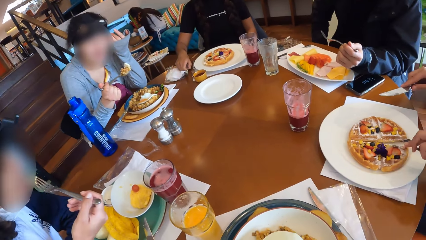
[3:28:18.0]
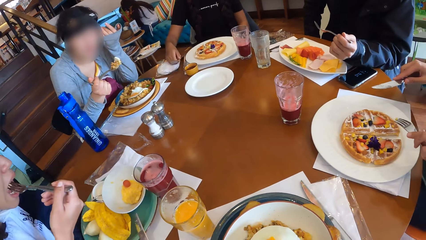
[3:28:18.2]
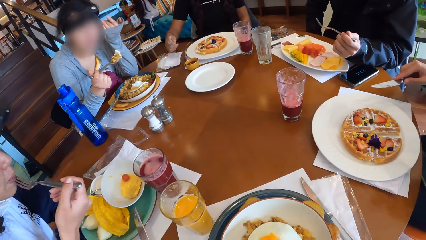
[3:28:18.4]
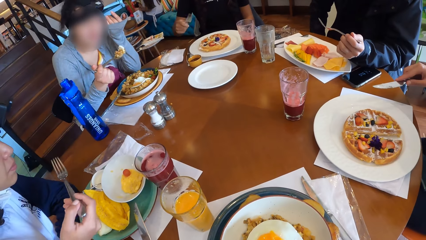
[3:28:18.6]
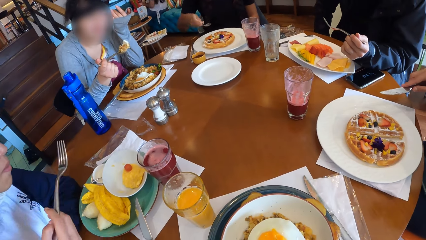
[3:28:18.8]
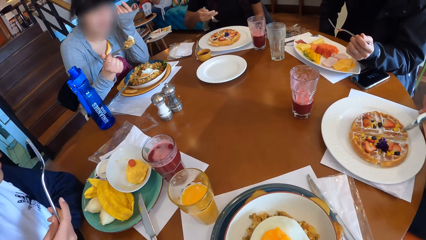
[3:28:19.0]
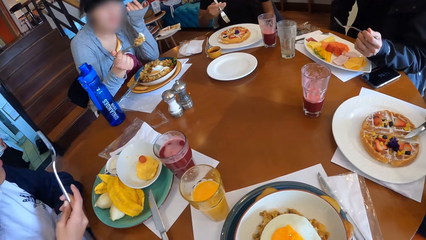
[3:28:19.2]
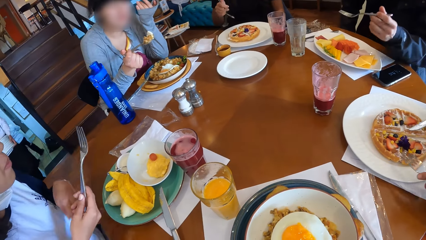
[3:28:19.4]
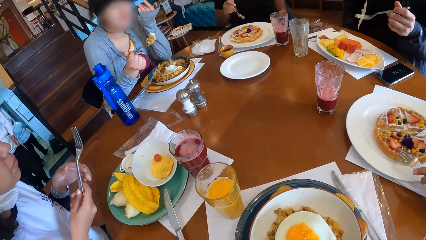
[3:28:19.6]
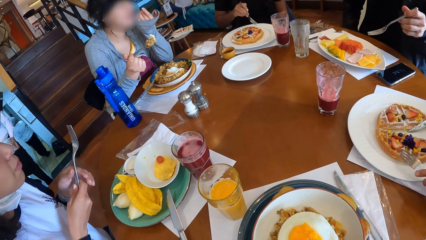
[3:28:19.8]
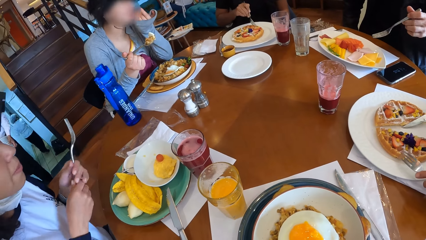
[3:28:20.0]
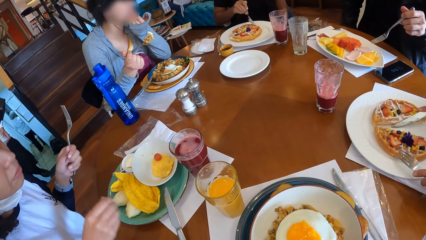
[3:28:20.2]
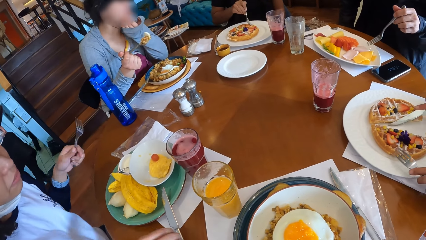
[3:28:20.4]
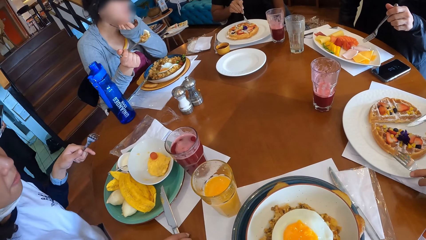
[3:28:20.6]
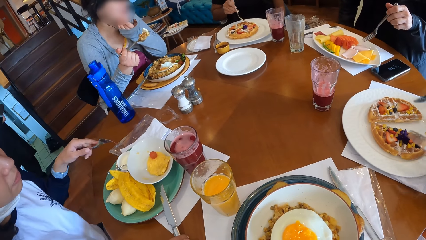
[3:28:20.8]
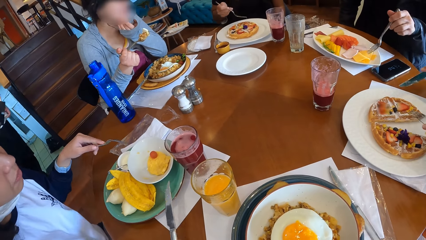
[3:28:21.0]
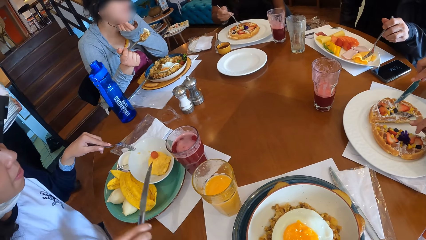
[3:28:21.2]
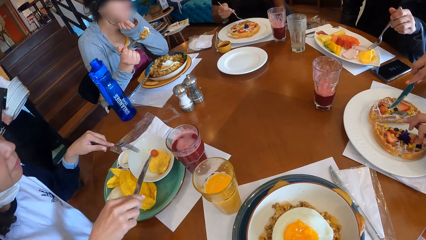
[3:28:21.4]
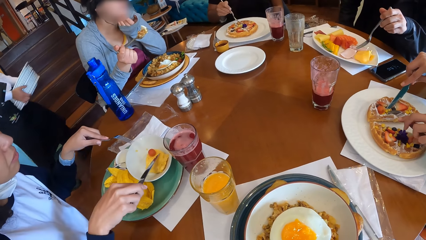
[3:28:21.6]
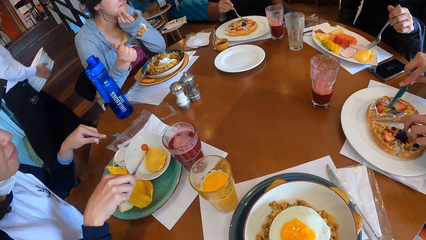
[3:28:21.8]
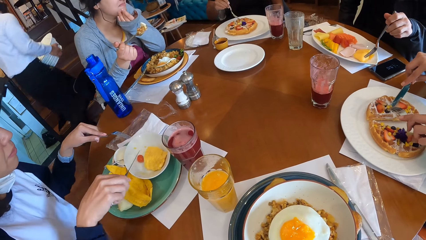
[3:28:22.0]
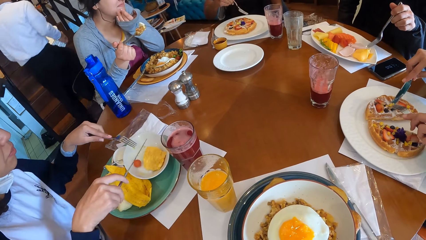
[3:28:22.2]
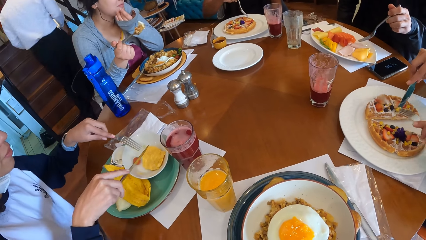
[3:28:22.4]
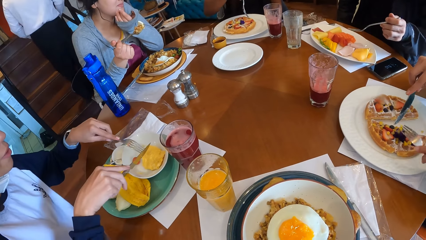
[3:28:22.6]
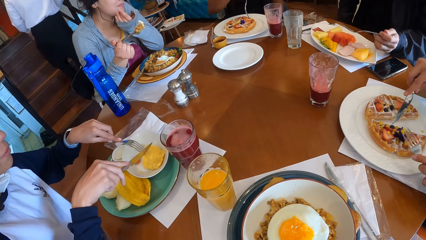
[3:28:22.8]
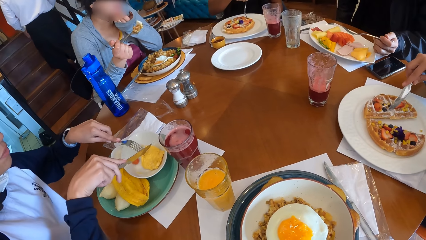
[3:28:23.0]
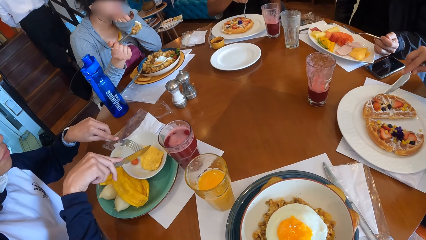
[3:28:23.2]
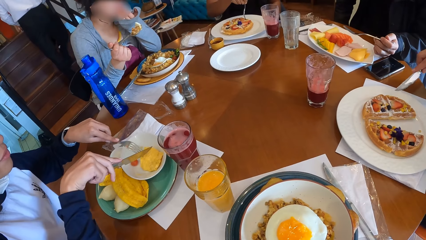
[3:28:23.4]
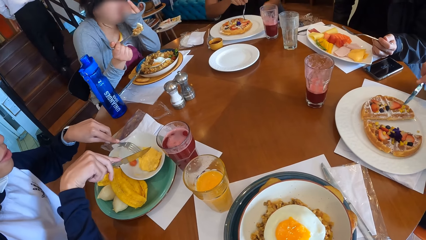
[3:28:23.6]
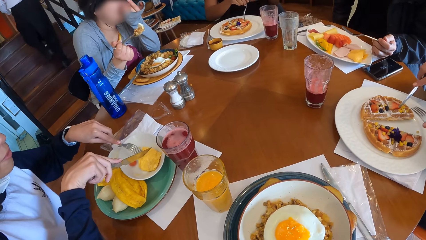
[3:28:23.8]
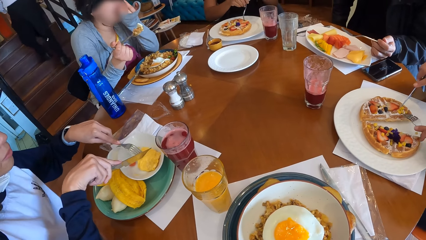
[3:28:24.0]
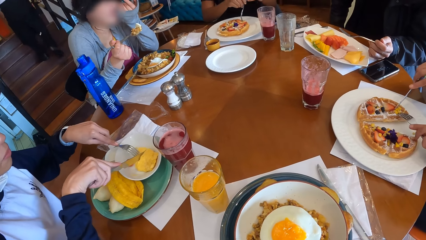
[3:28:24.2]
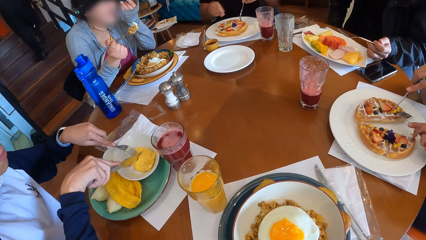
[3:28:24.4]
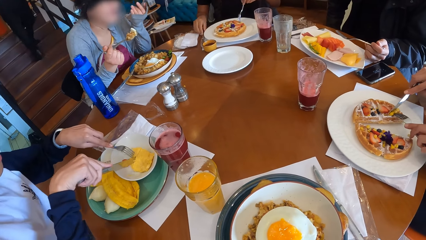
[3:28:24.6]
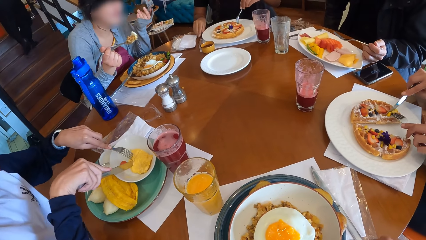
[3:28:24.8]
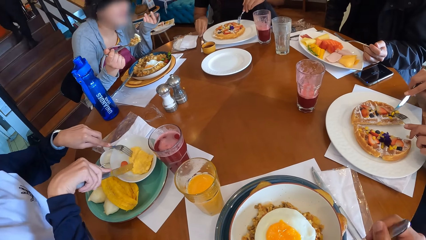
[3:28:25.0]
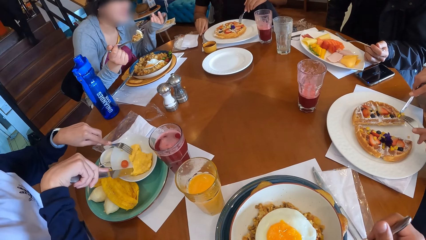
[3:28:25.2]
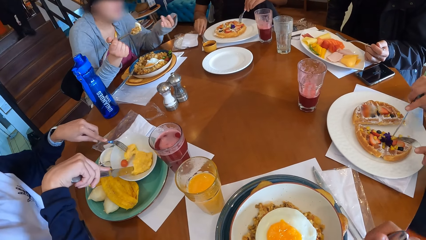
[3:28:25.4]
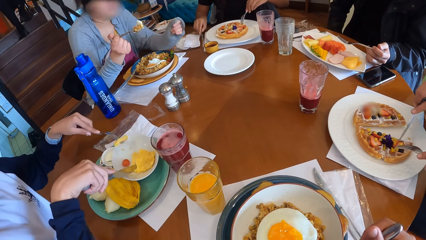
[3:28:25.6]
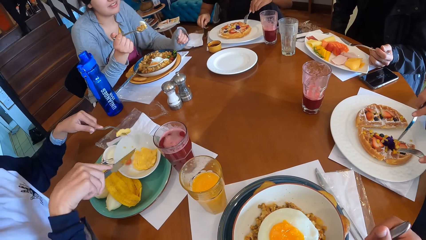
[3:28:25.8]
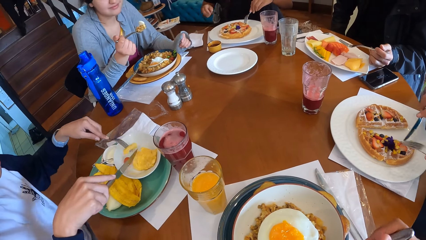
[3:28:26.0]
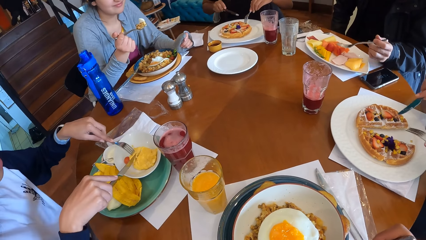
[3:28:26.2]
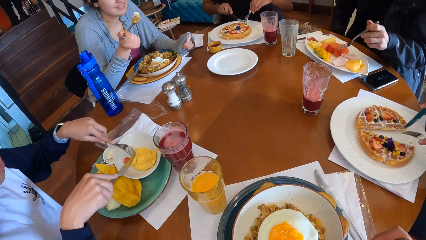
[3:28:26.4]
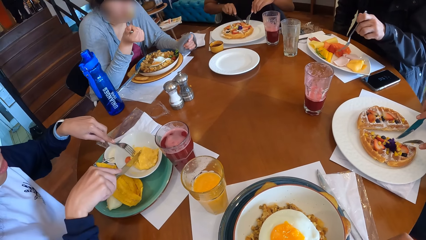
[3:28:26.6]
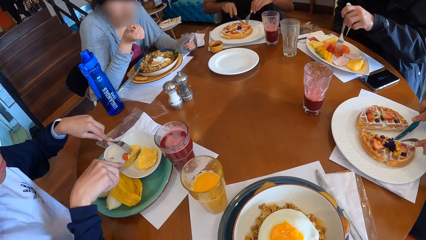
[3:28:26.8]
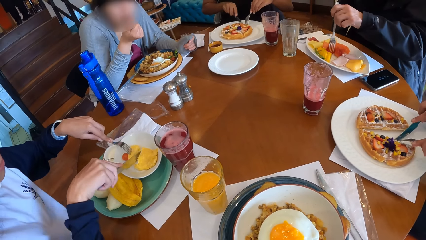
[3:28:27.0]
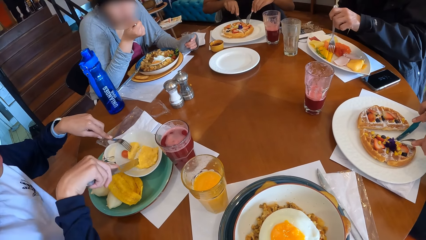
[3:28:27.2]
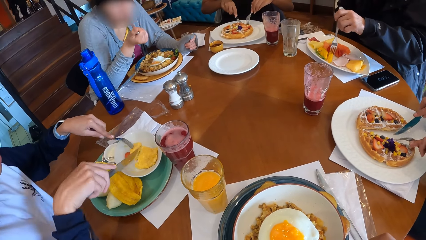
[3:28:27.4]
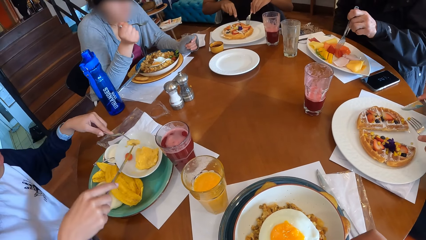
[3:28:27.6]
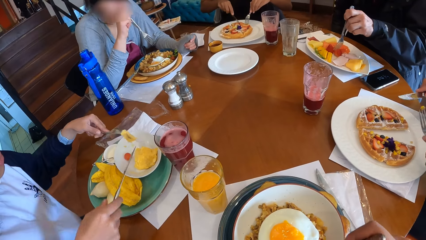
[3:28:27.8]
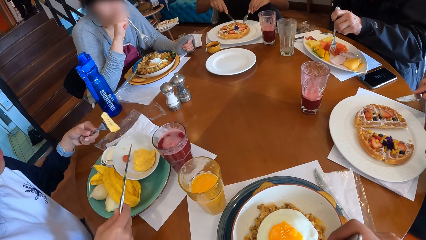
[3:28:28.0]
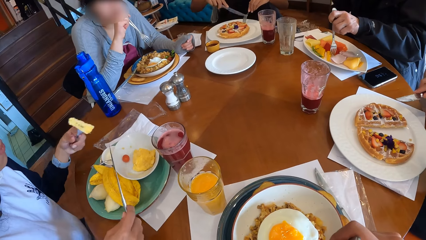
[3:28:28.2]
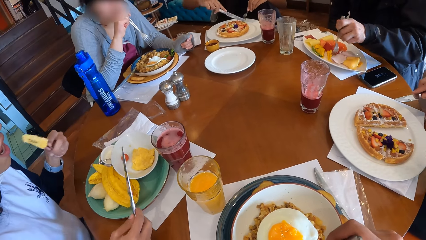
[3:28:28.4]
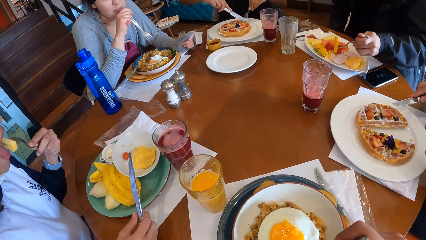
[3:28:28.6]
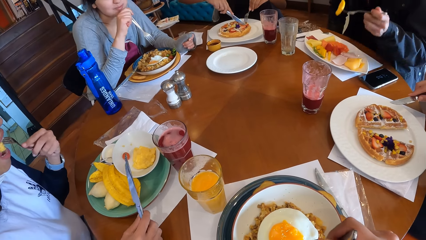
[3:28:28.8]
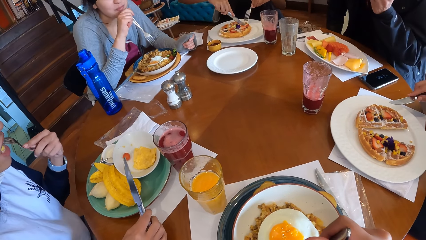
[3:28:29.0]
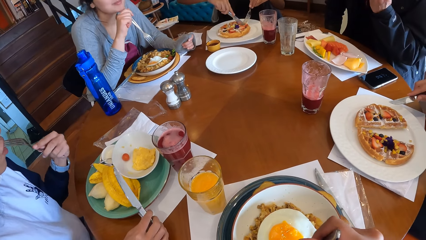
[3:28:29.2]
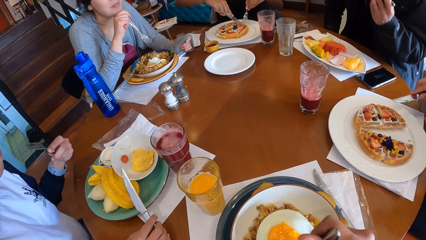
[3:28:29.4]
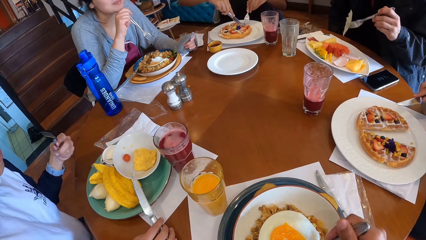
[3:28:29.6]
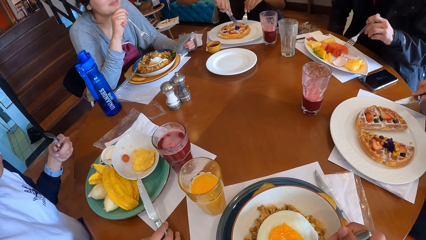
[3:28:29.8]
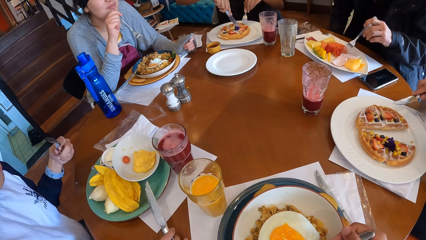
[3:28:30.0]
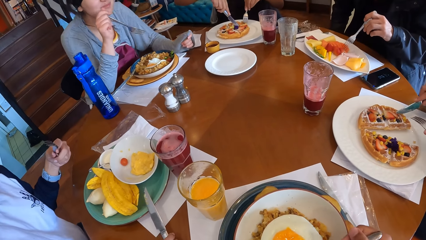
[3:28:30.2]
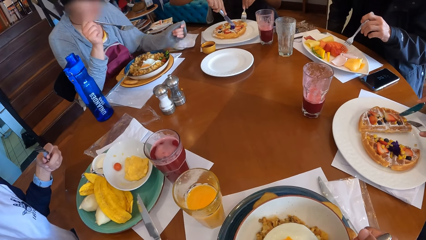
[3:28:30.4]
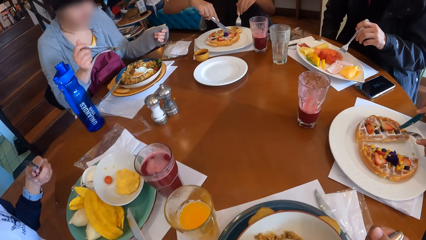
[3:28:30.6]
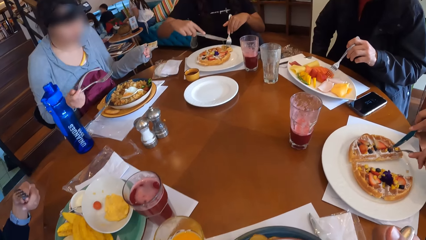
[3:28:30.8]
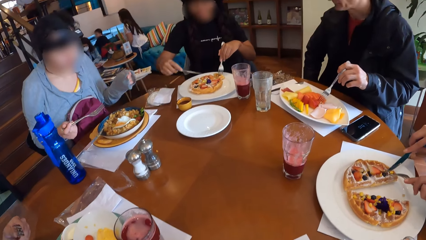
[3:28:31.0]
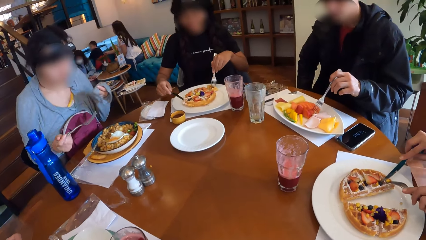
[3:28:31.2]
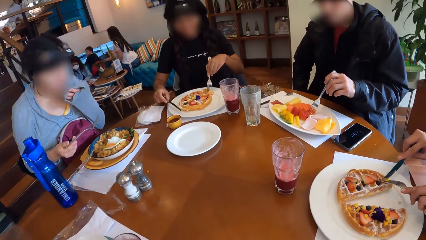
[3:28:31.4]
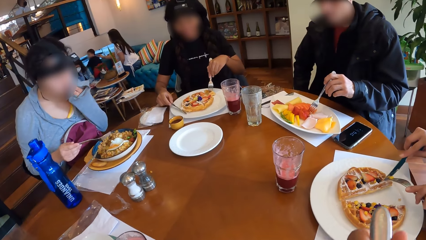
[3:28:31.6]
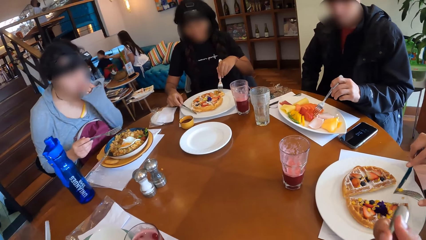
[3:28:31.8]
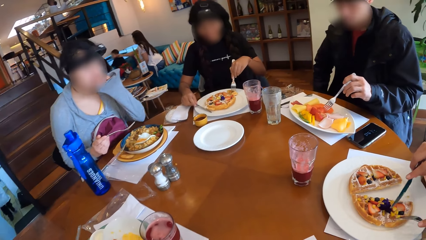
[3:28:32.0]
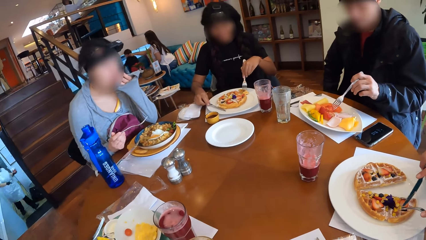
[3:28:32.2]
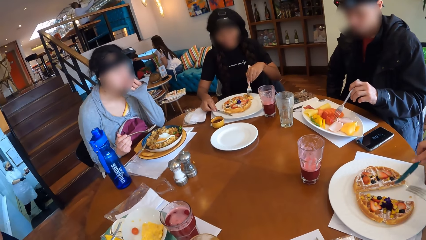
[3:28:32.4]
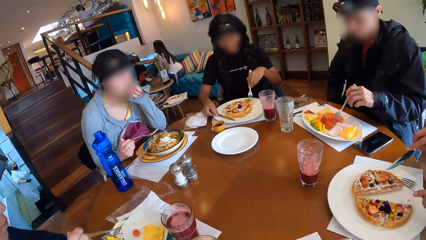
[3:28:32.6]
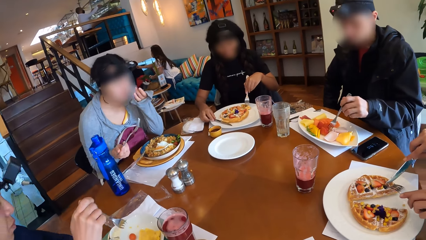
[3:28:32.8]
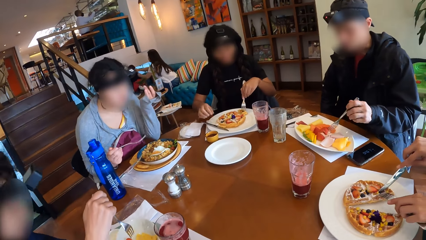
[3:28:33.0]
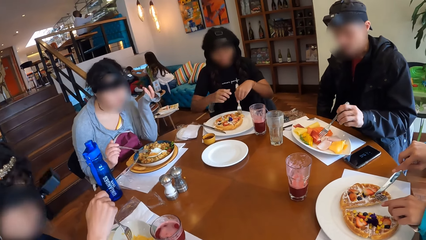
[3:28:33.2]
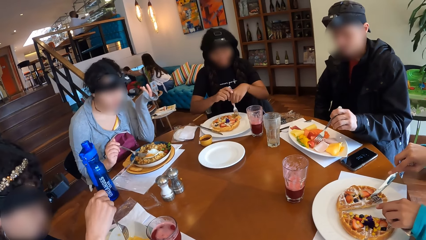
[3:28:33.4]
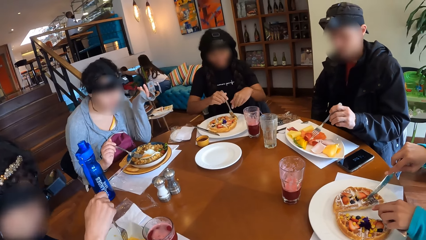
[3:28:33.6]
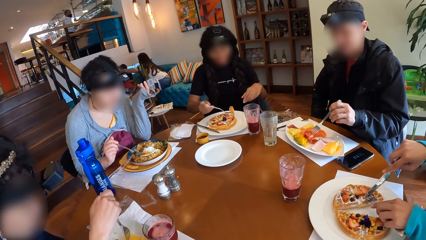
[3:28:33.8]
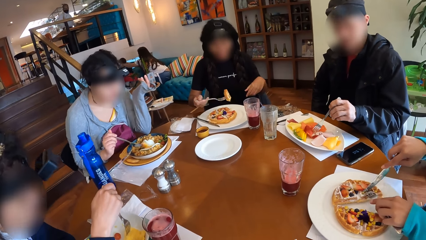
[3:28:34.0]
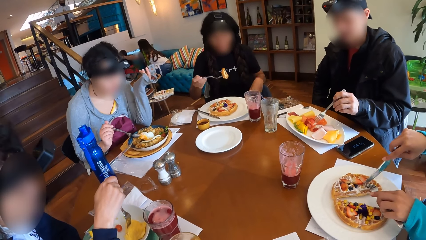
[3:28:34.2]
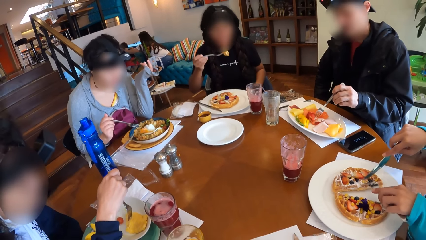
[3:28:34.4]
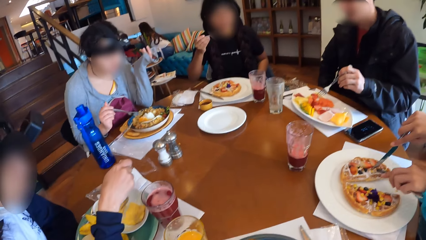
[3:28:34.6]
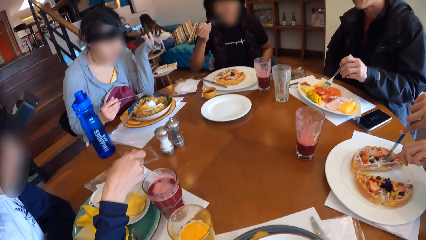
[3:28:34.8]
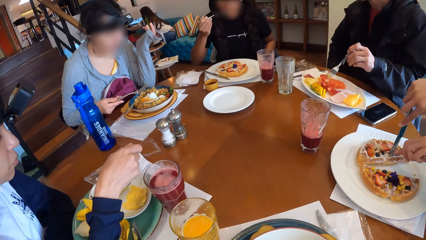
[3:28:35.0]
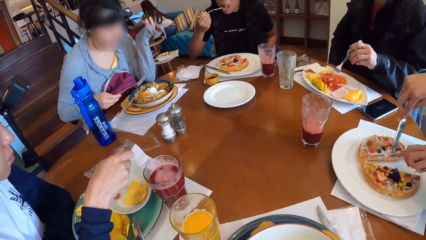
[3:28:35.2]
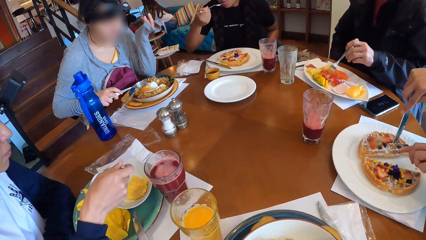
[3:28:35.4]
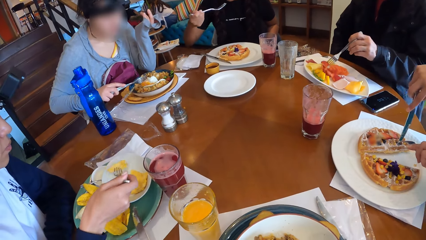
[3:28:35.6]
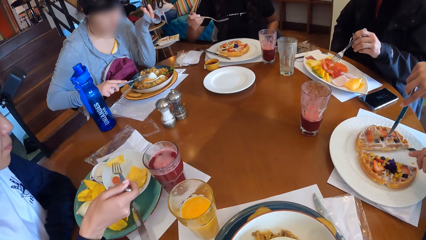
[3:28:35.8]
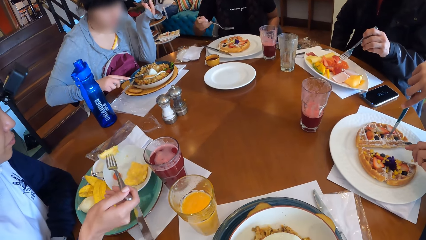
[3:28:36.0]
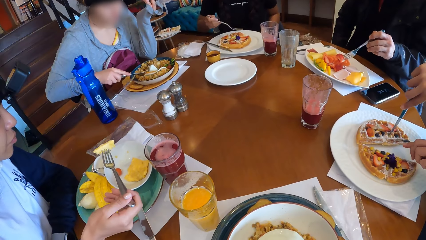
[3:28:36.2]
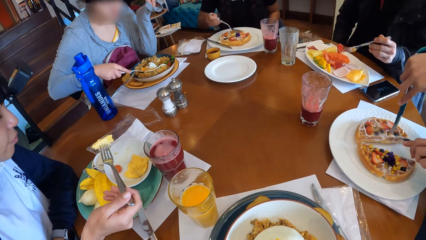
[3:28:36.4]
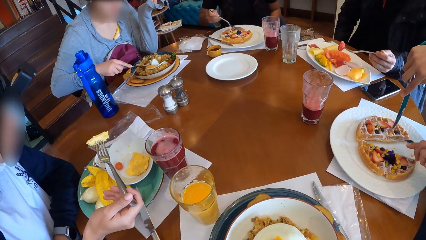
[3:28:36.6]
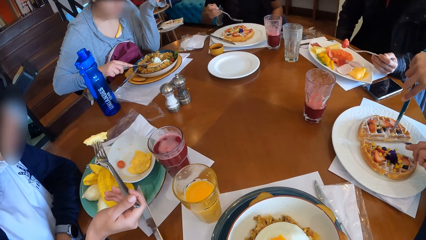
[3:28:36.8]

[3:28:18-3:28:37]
A woman picks the cutlery up with her right hand. Another woman eats fried eggs with a fork in her right hand. A third woman cuts into the waffles with the cutlery in both hands. The second woman holds the cutlery with both hands. The second woman cuts into the fried eggs with the cutlery in both hands. A fourth woman eats the rice with the fork in her right hand. The second woman eats the fried eggs with the fork in her left hand. A man picks fruits from the bowl with the fork in his left hand. The first woman cuts into the waffles with the cutlery in both hands. The camera wearer scoops food with a fork. The first woman picks waffles from the plate with the fork in her right hand. The first woman eats the waffles with the fork in her right hand.
